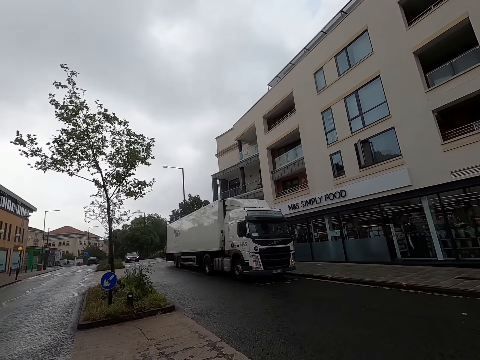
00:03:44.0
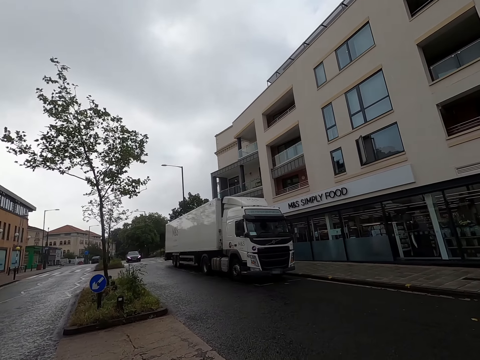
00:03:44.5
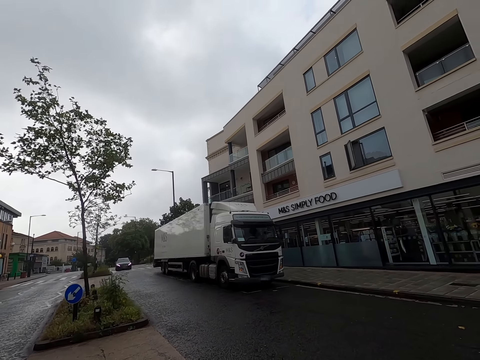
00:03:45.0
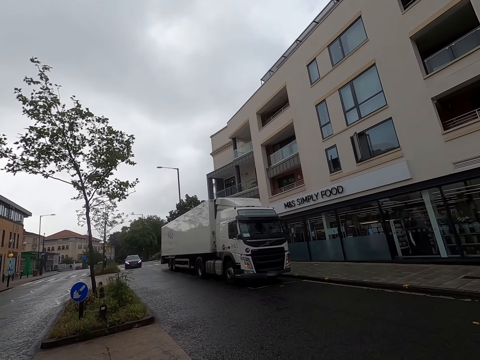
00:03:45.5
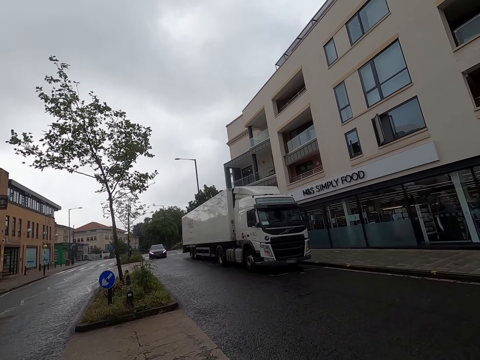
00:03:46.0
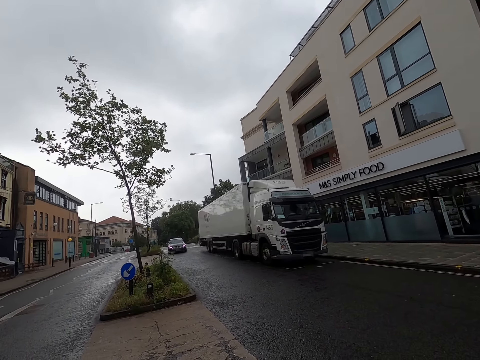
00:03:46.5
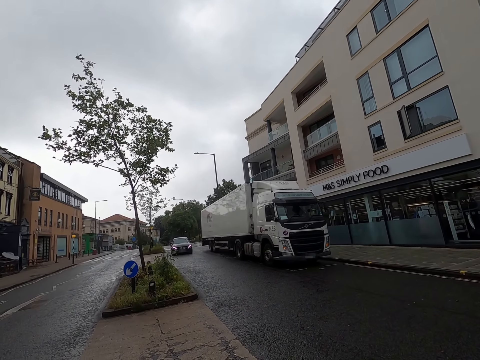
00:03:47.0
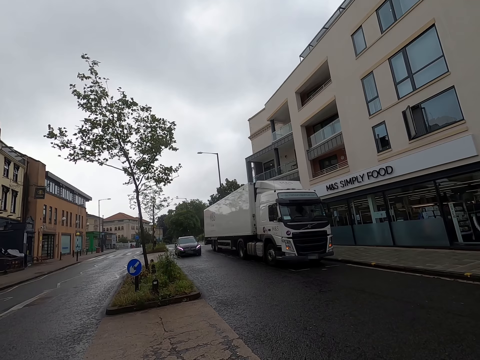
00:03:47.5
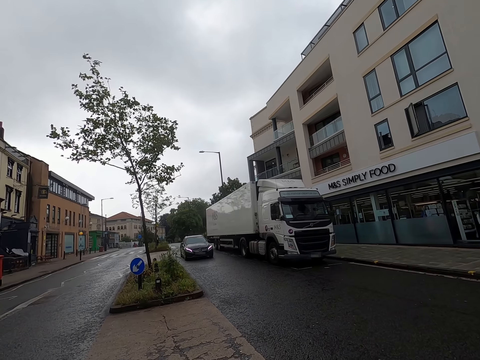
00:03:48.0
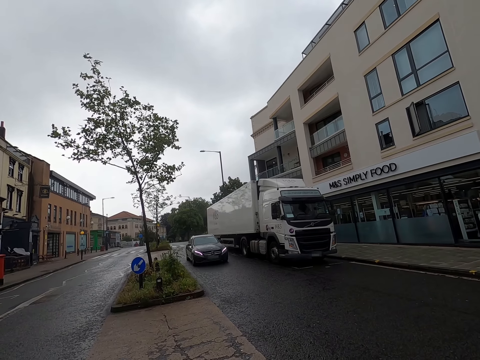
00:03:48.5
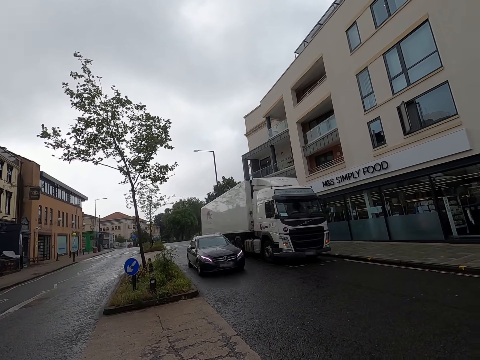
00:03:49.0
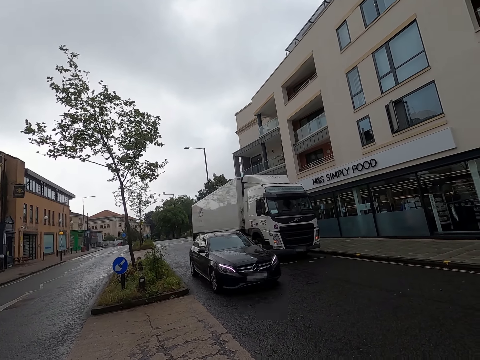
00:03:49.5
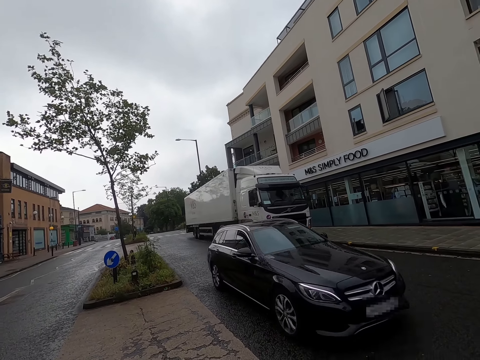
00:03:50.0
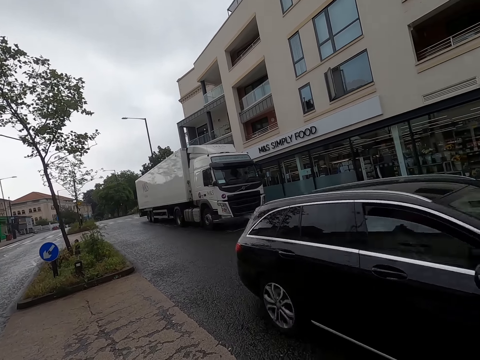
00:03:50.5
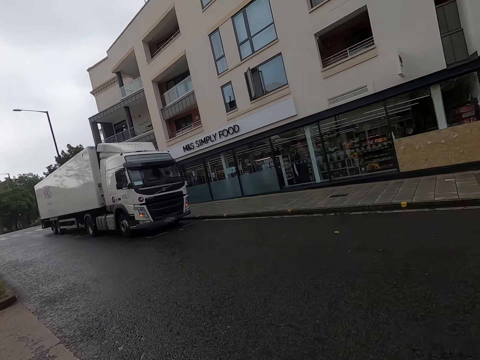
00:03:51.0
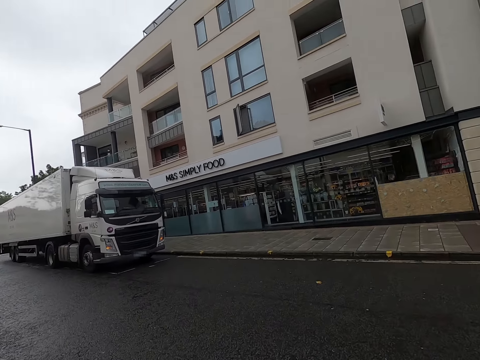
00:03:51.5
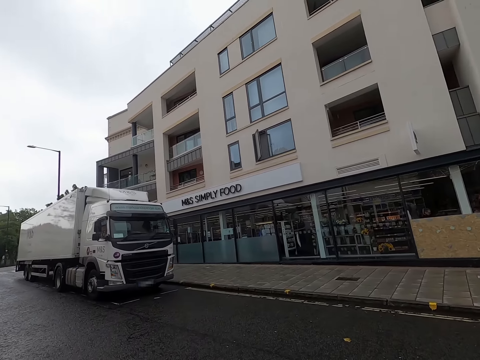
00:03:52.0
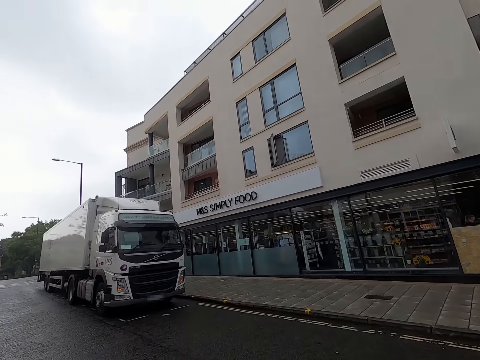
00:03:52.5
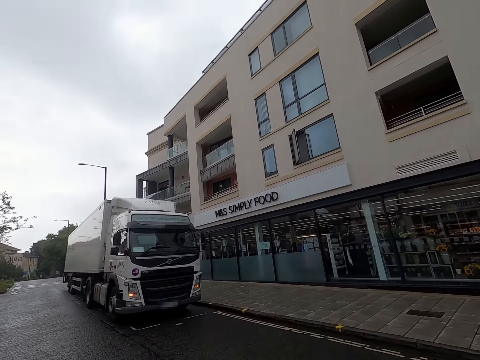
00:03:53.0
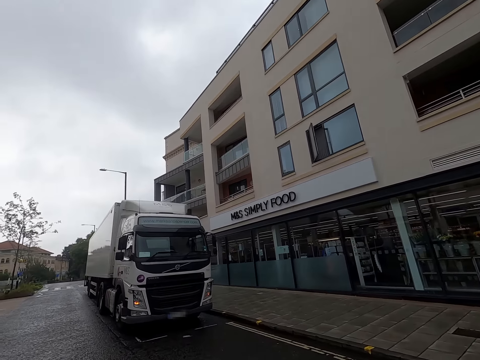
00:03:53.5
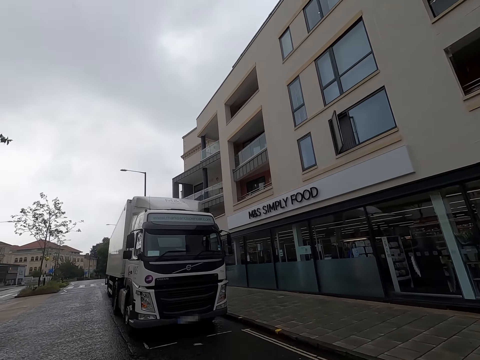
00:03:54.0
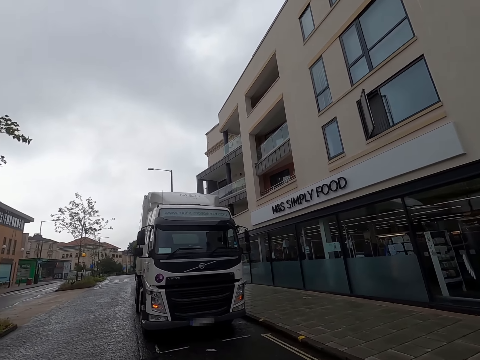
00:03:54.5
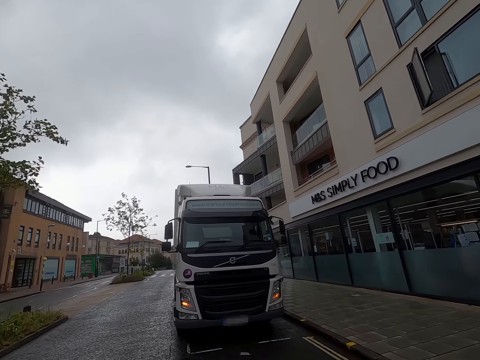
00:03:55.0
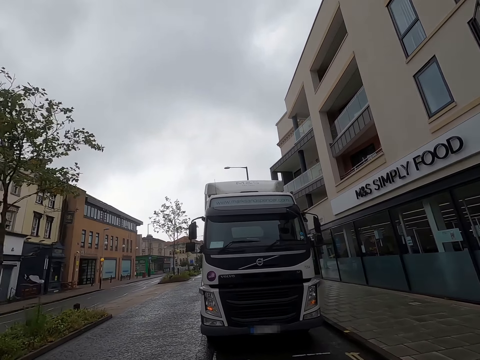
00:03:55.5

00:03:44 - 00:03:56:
A black car drives past the camera wearer. The camera wearer walks across the road.

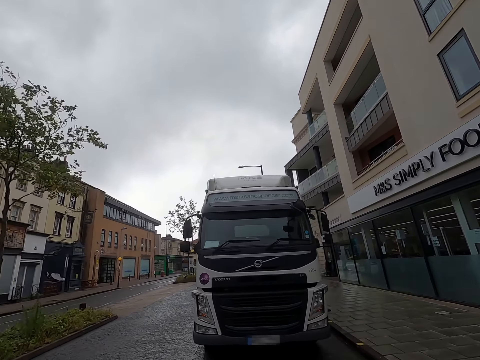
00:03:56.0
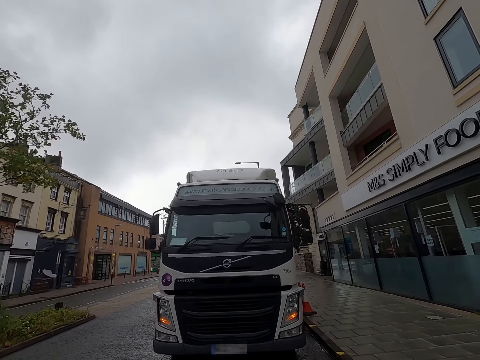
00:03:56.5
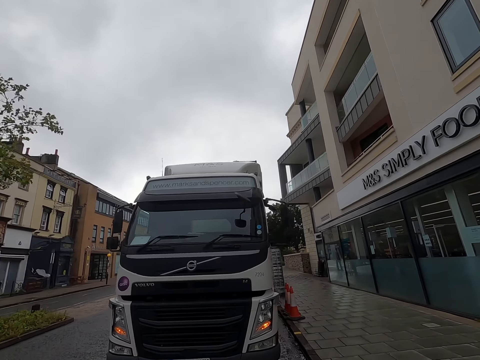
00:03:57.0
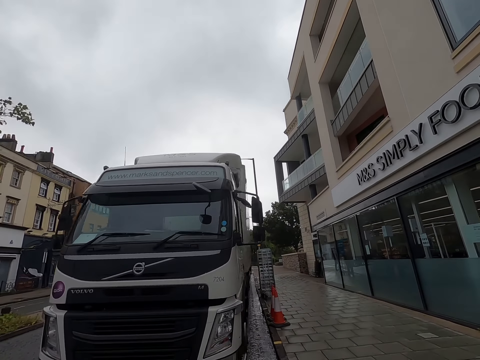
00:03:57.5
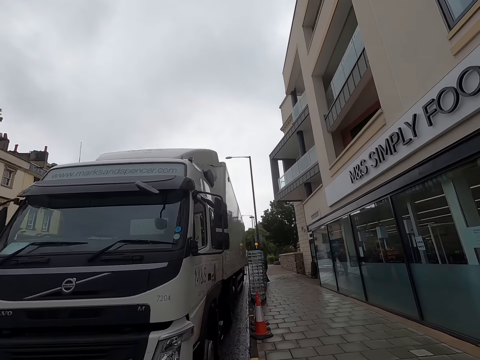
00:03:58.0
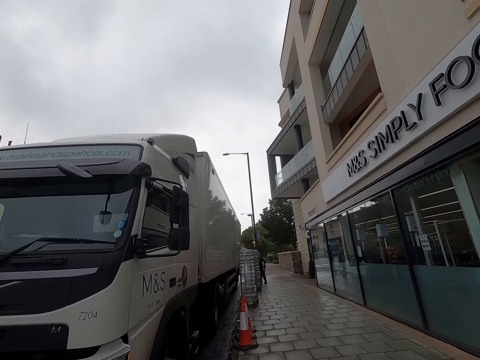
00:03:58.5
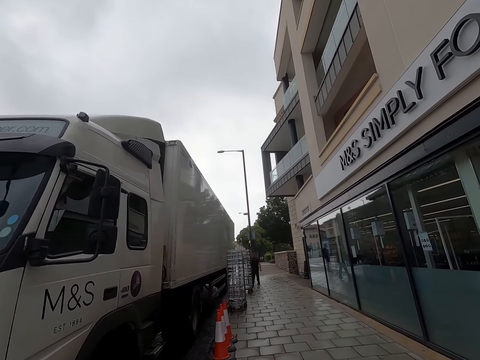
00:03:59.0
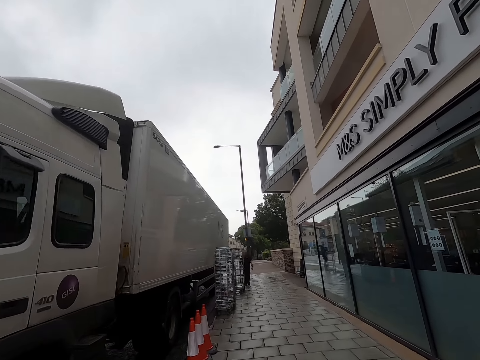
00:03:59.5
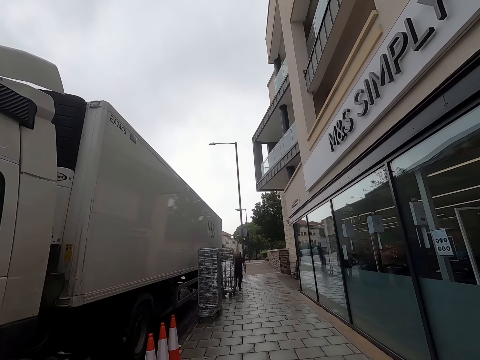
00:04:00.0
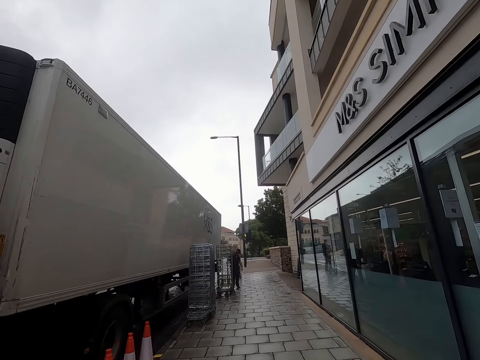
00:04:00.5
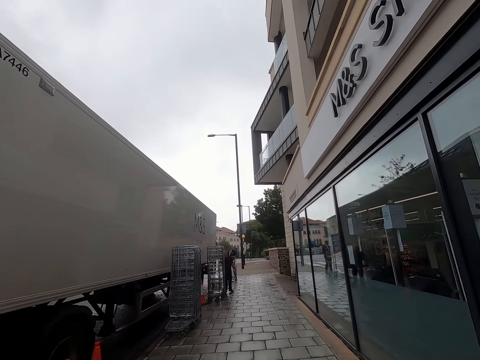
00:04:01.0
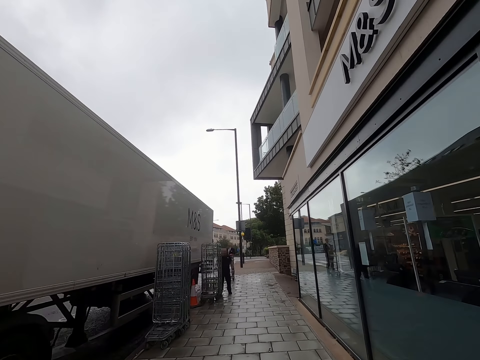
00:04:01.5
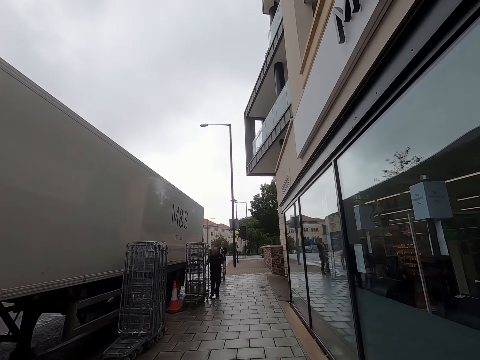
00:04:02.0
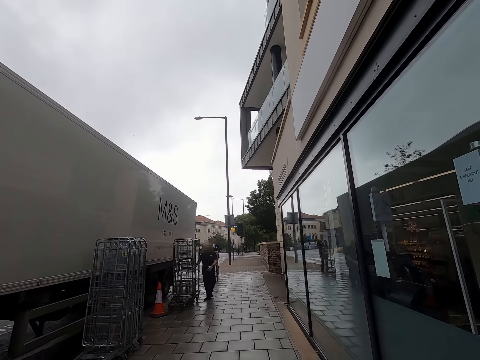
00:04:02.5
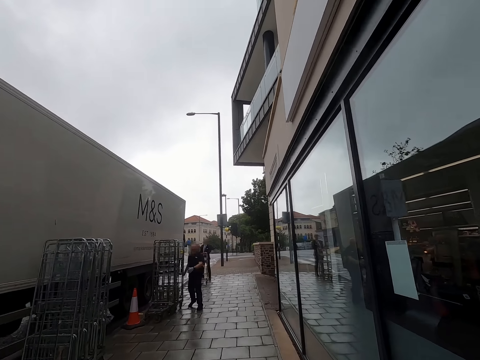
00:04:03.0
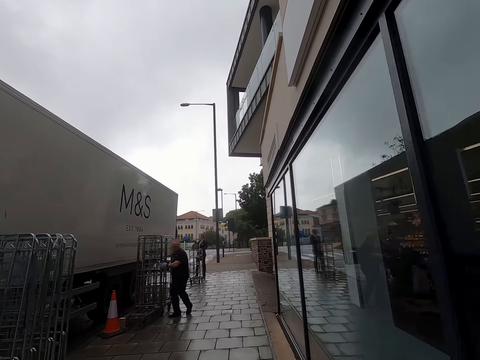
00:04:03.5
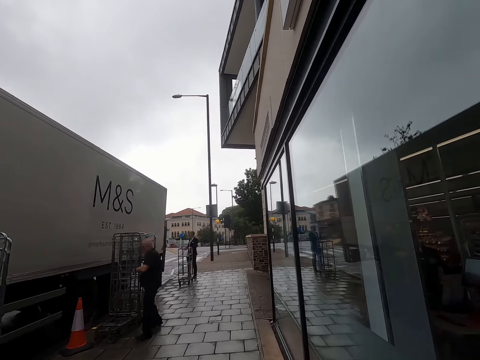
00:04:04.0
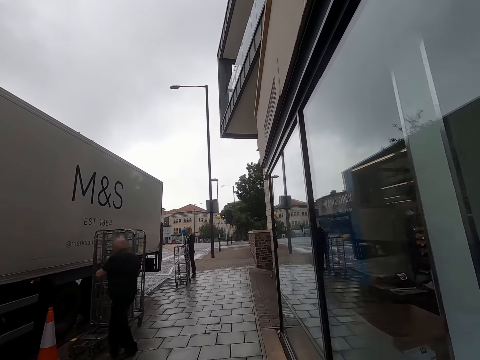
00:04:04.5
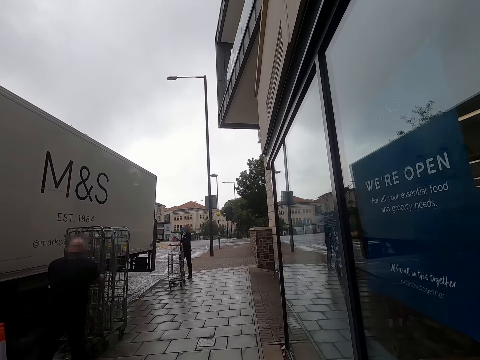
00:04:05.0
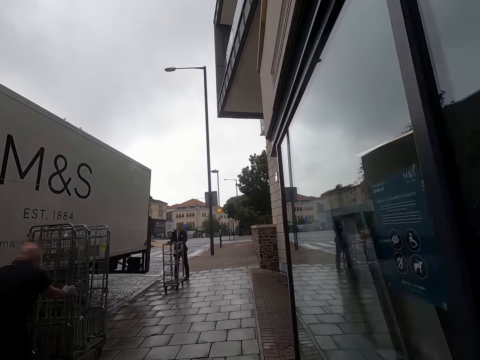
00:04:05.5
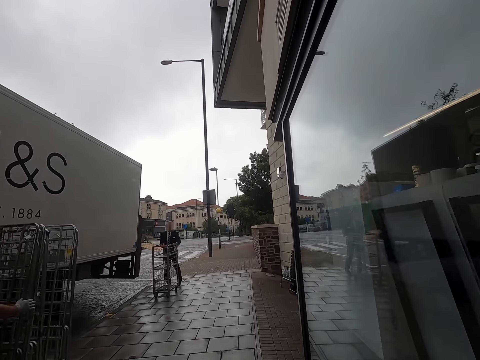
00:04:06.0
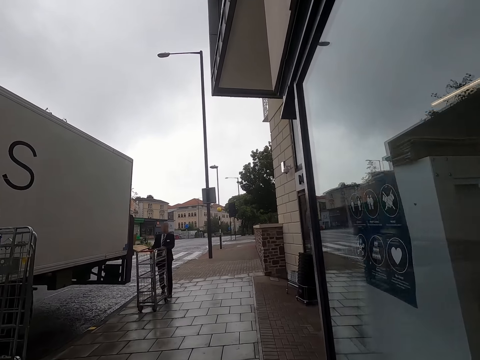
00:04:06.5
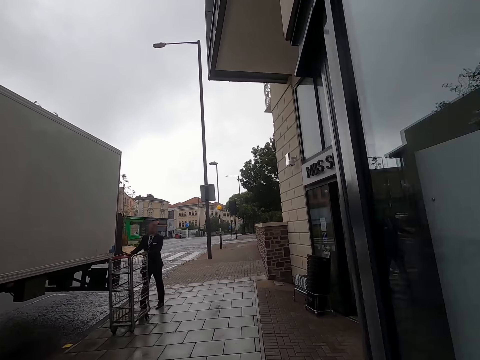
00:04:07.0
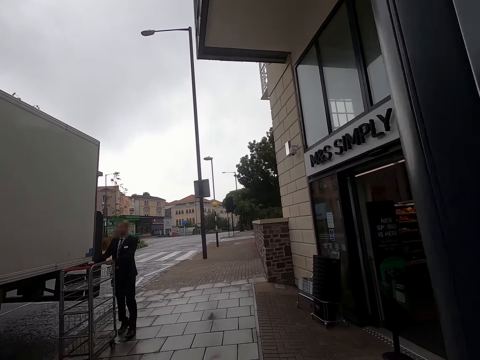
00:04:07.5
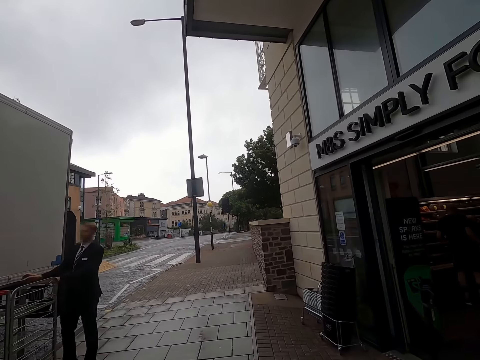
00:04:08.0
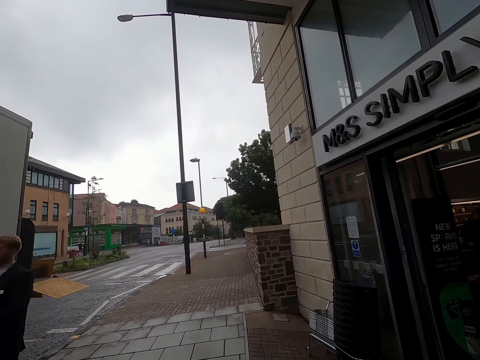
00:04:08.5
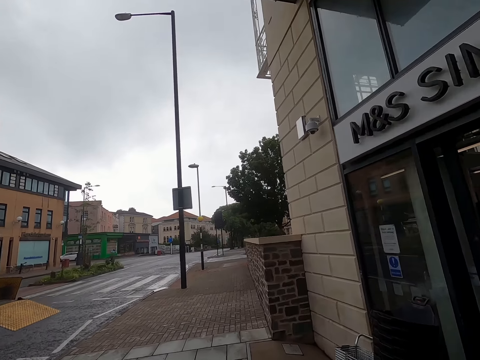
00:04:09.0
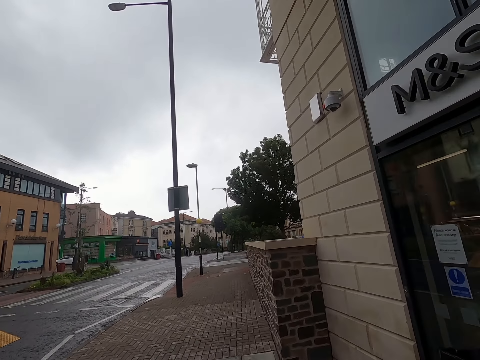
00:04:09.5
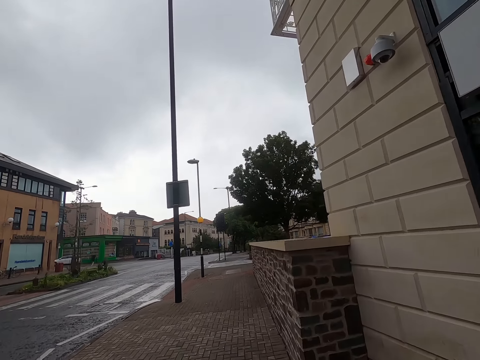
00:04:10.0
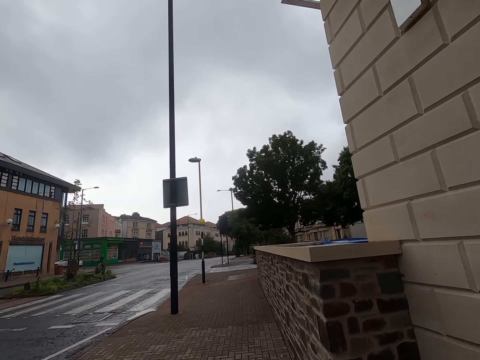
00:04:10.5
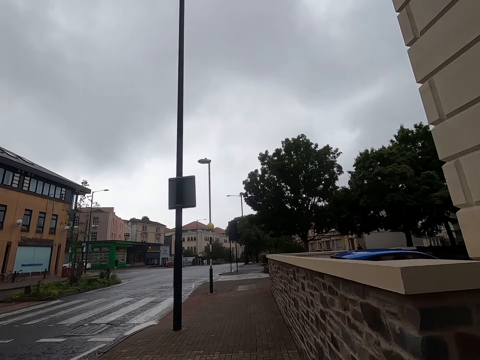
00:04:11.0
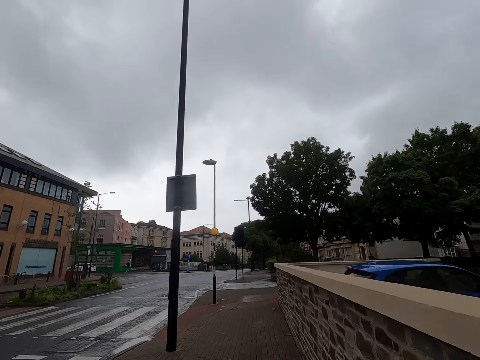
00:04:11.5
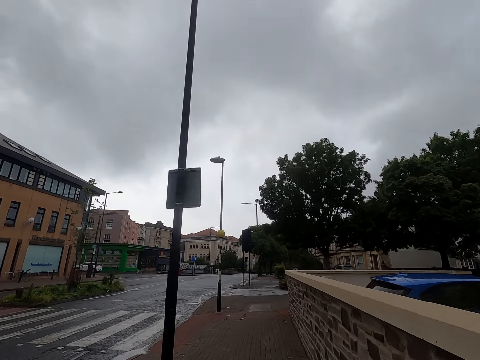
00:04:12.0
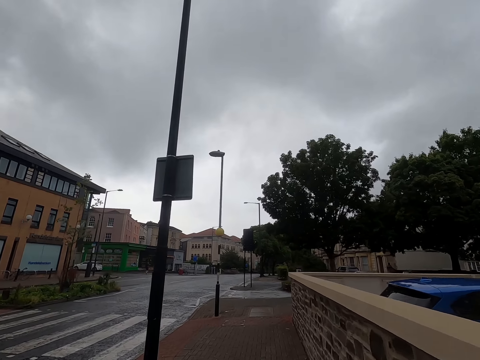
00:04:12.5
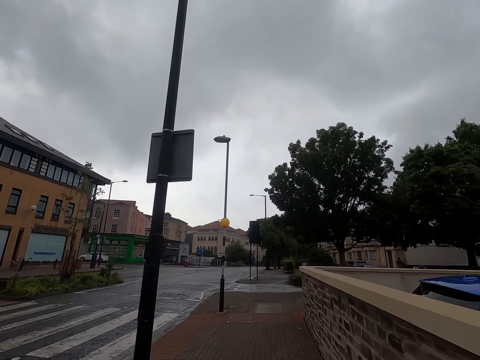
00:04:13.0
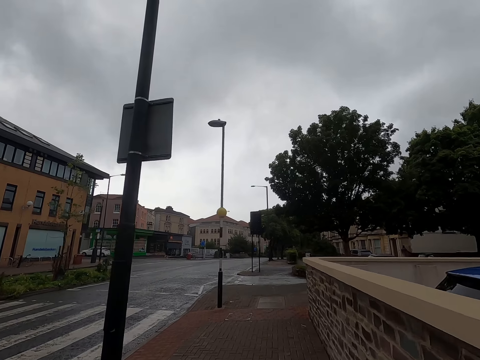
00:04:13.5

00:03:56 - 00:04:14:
The camera wearer walks along the street. A man moves a rack on the floor with his right hand. The man places his left hand on the rack. The camera wearer walks past the man. The man moves the rack on the floor with both hands. Another man moves a trolley on the floor with both hands. The camera wearer walks past the other man.
